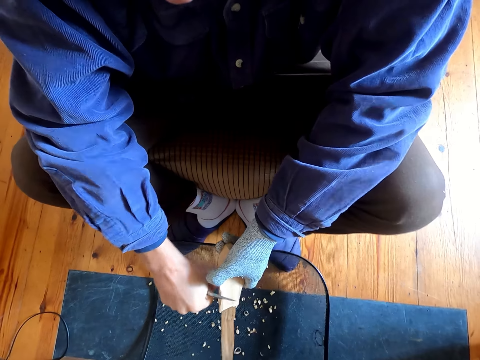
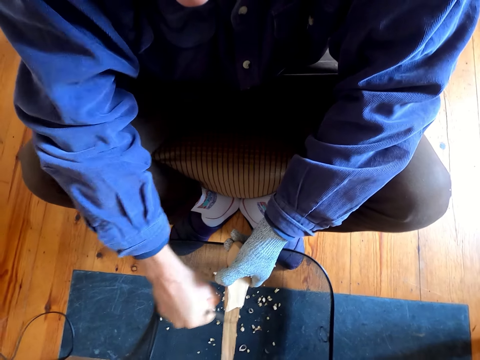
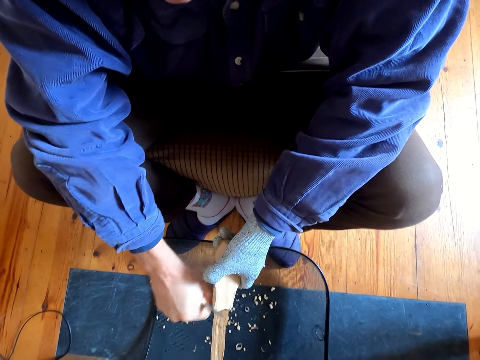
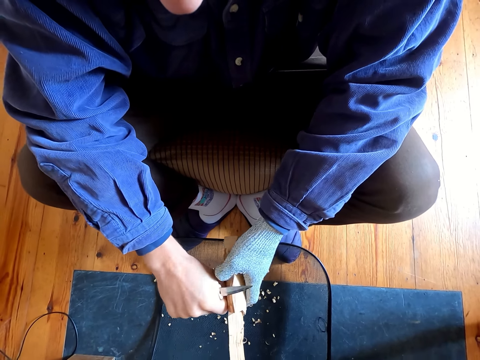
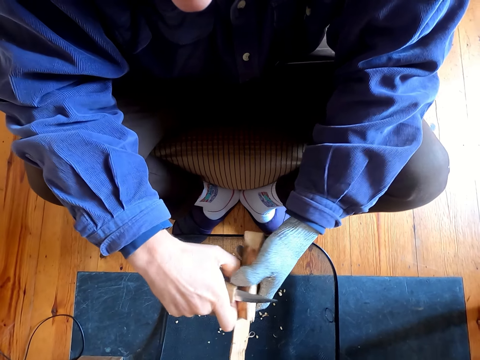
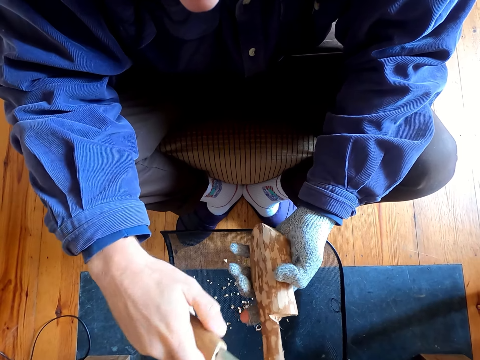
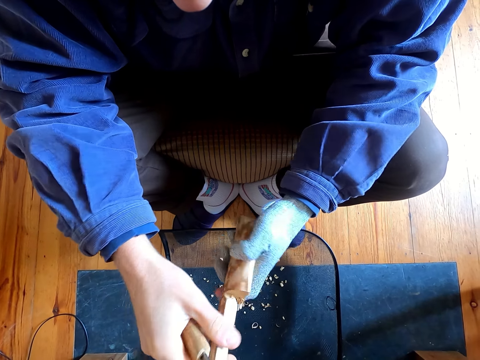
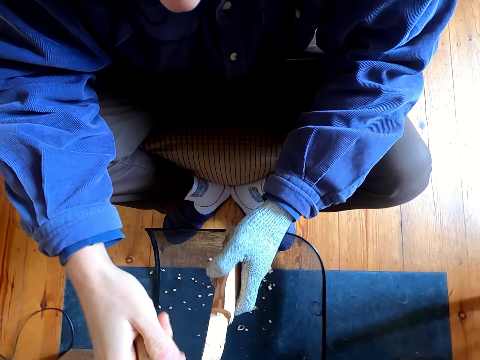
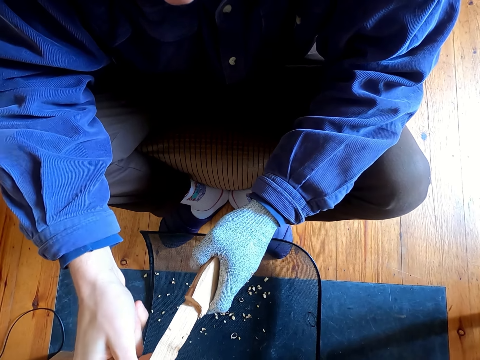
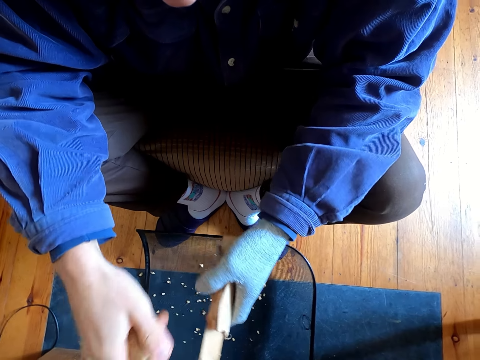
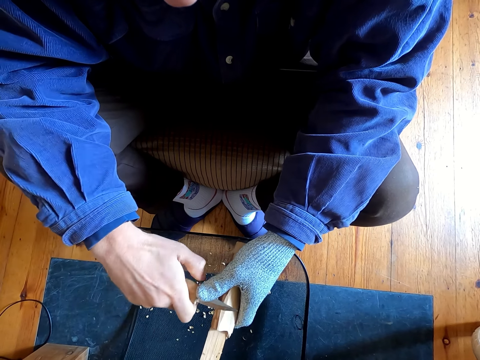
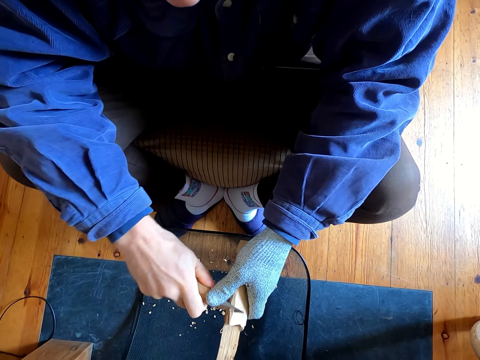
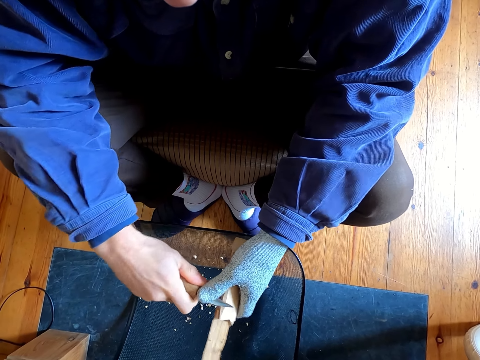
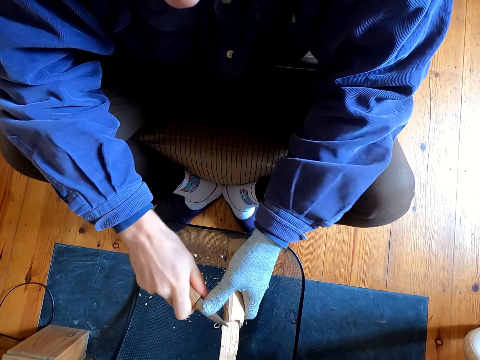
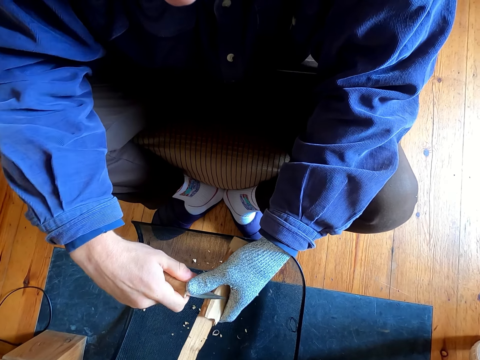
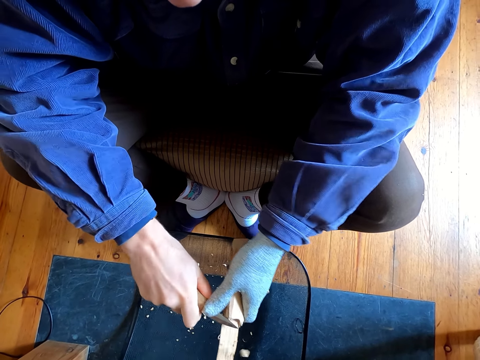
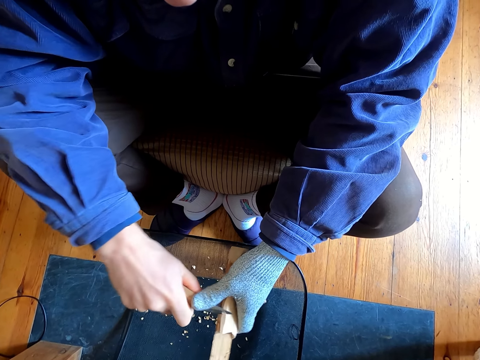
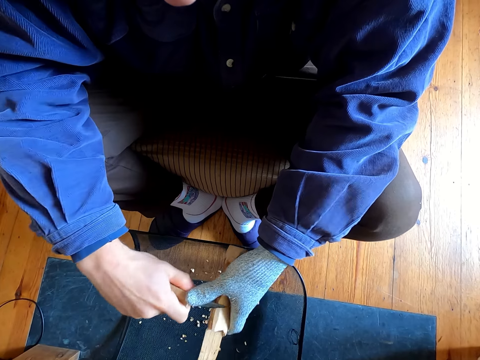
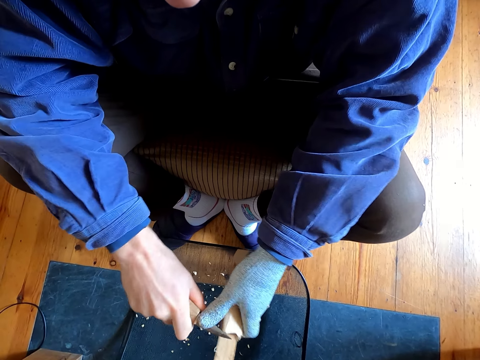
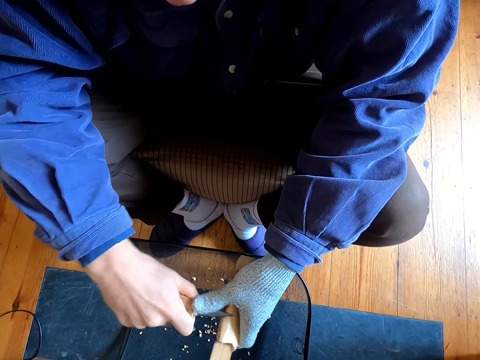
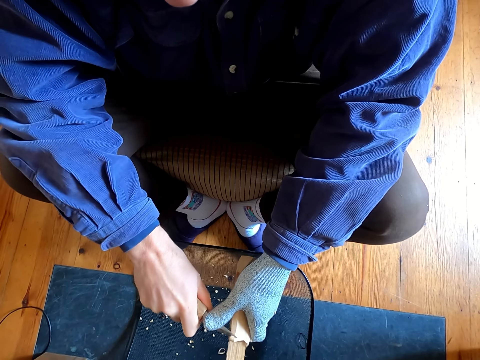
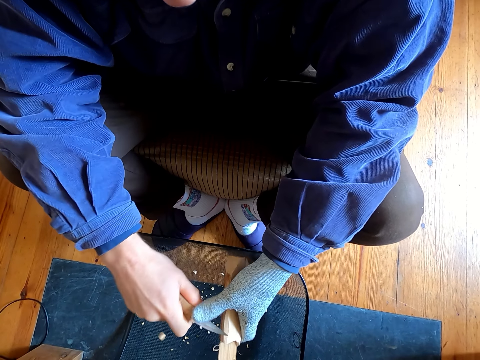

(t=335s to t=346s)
The camera wearer touches the wood. They remove the outer layer of the wood with a knife.

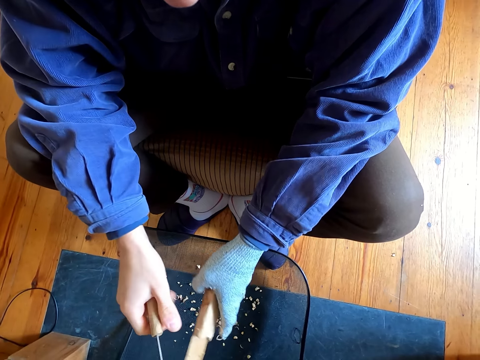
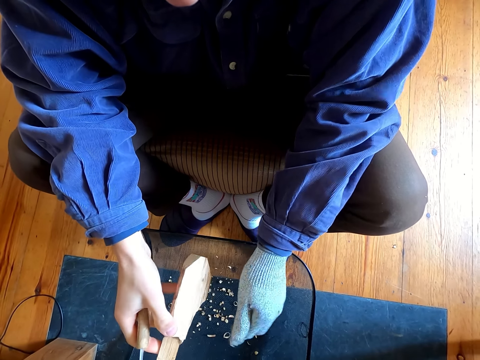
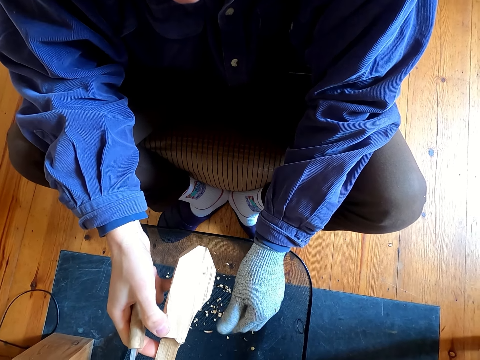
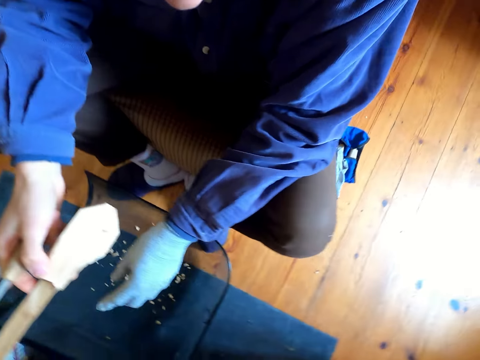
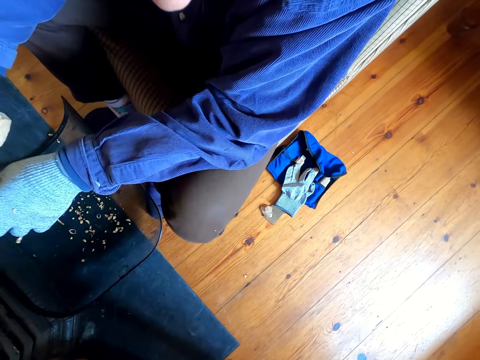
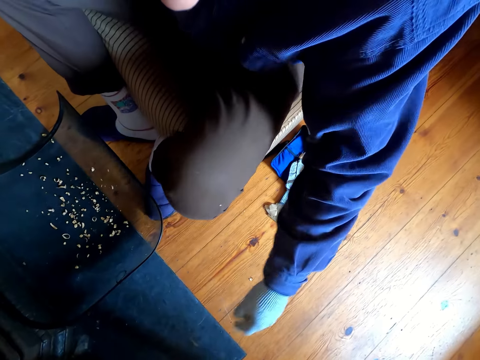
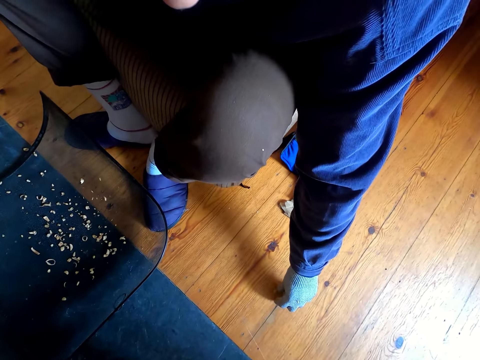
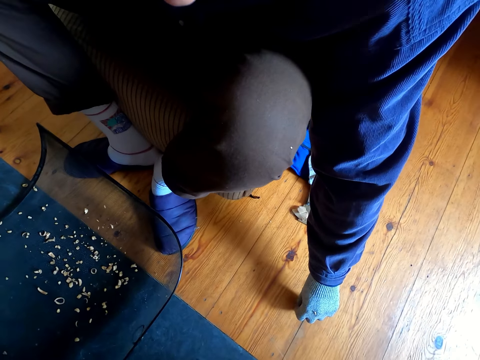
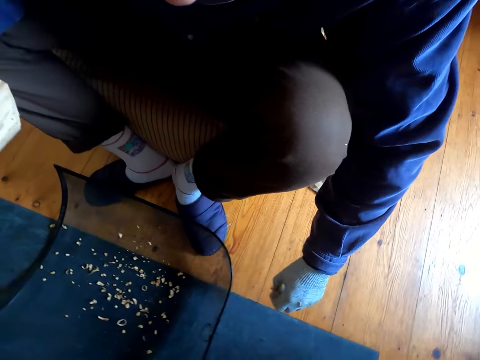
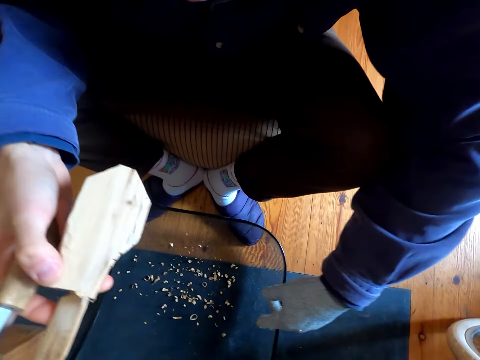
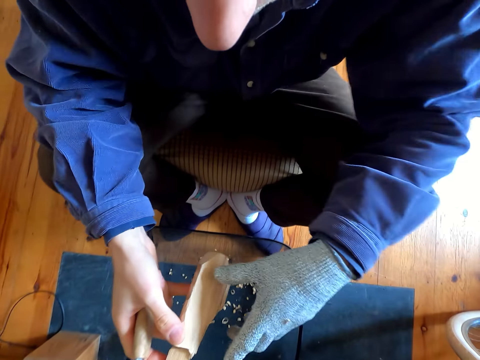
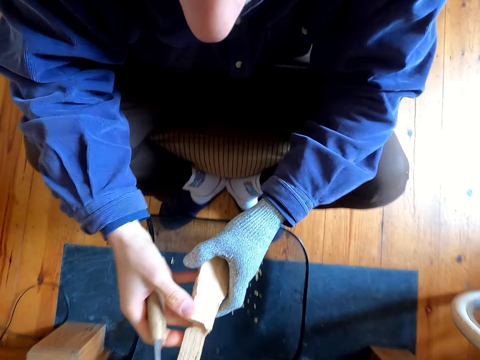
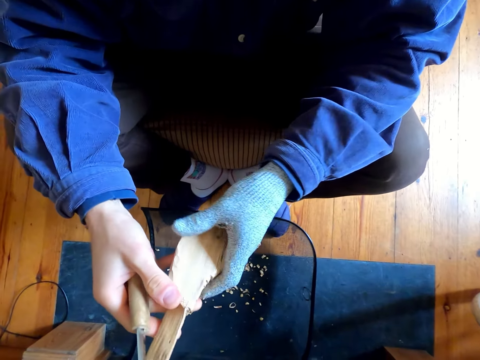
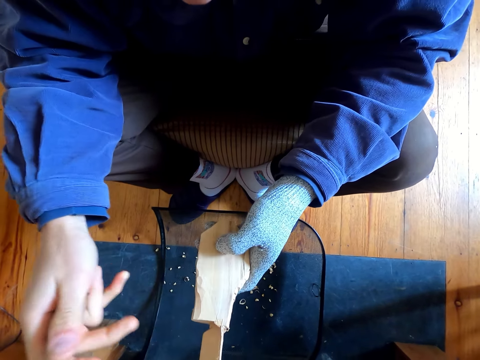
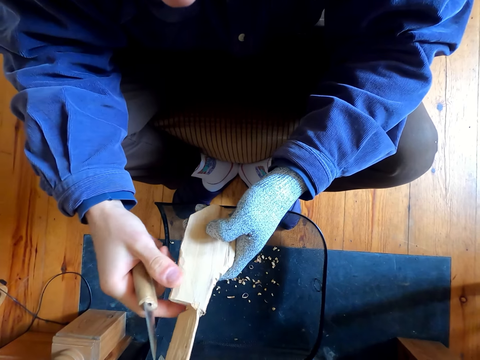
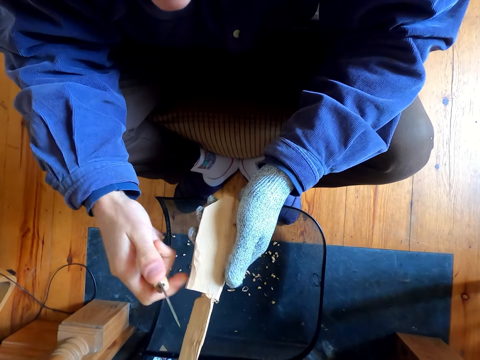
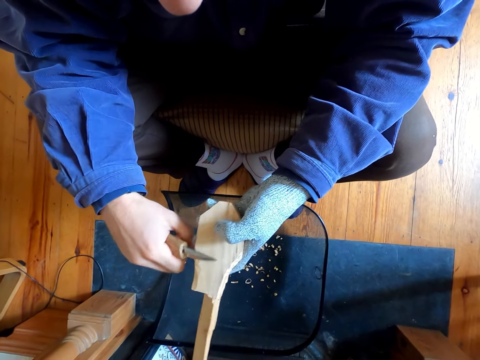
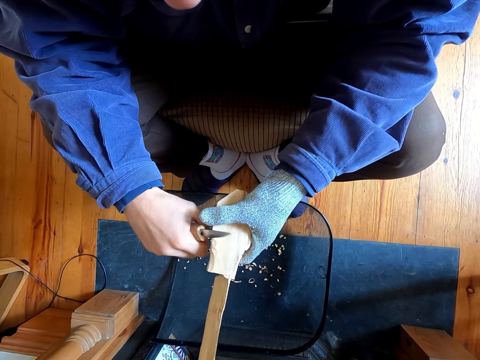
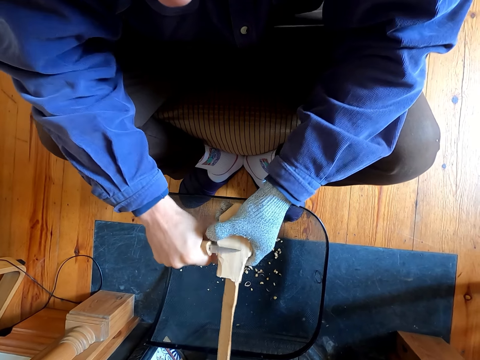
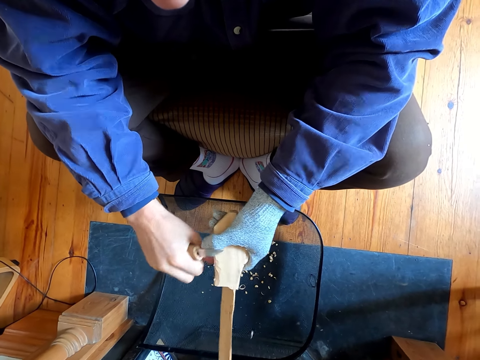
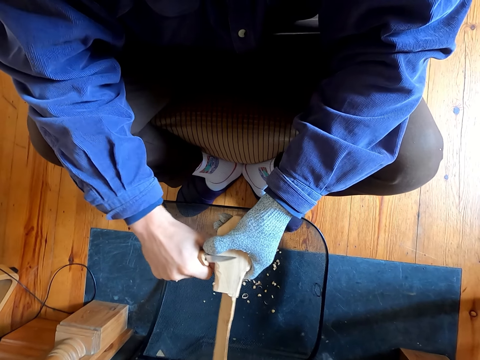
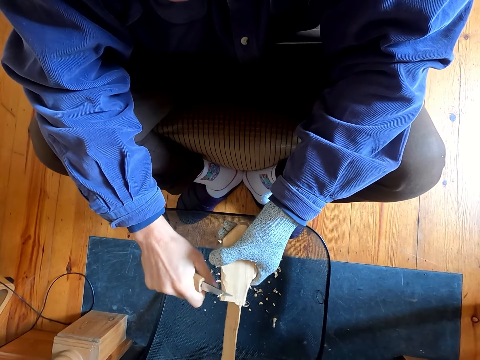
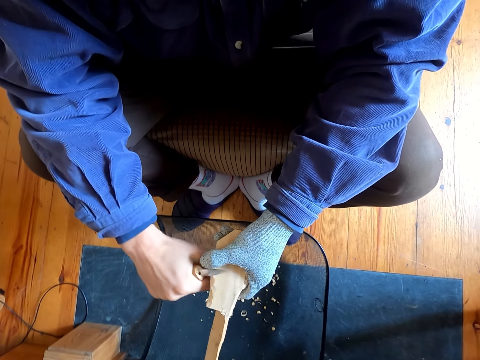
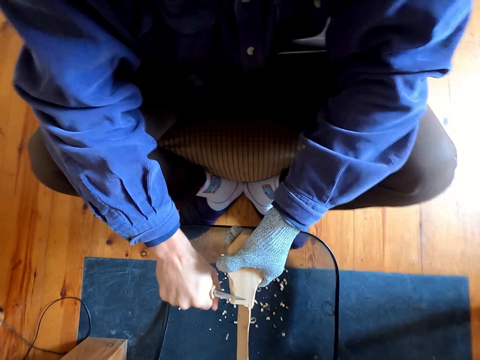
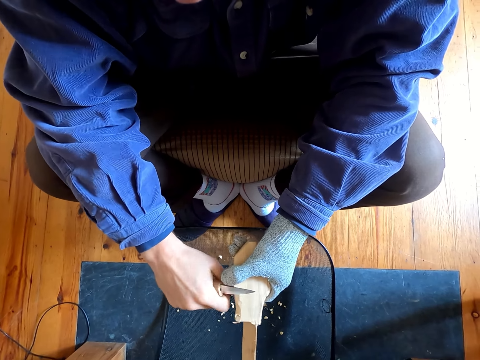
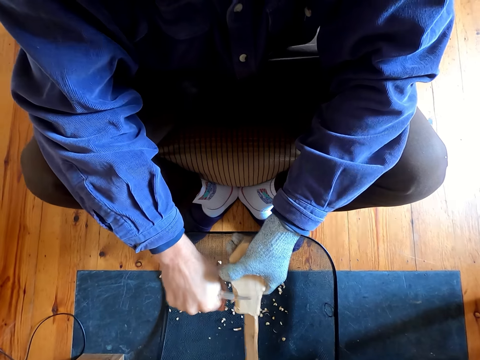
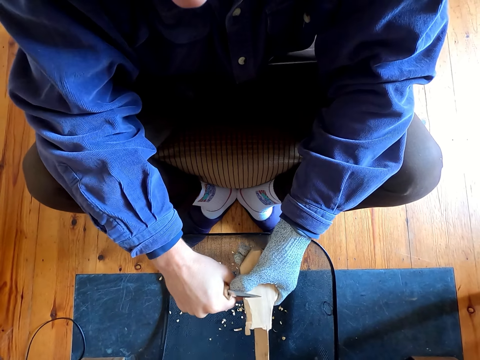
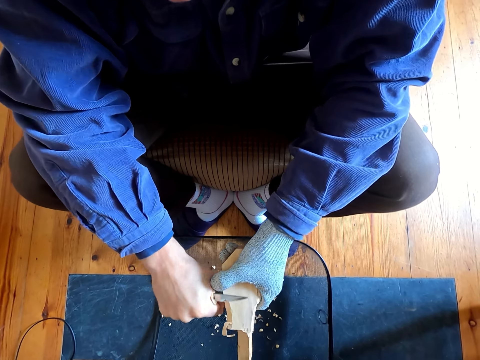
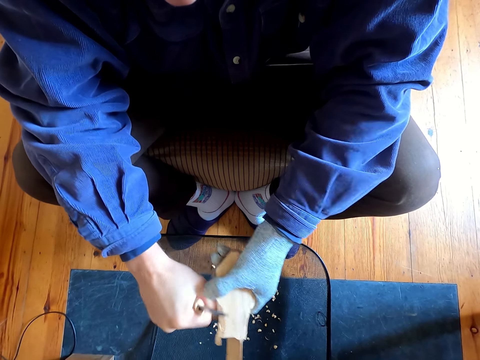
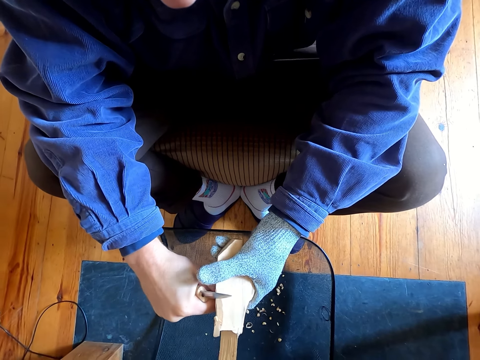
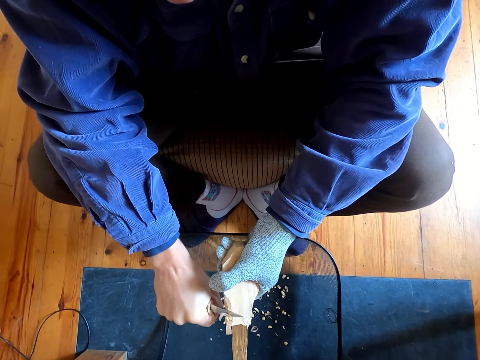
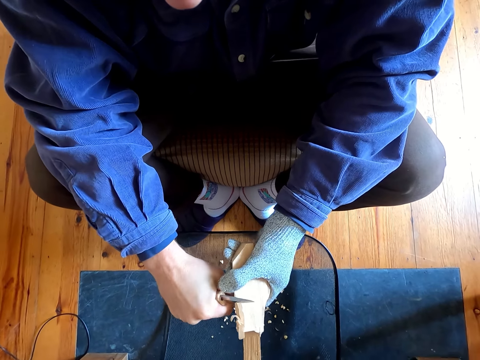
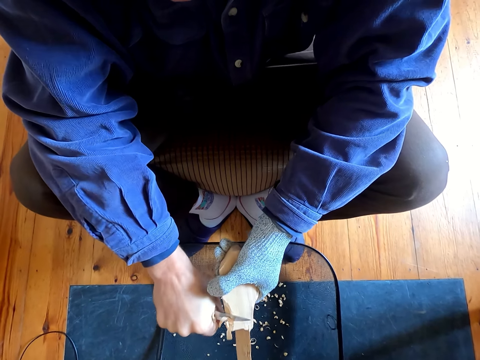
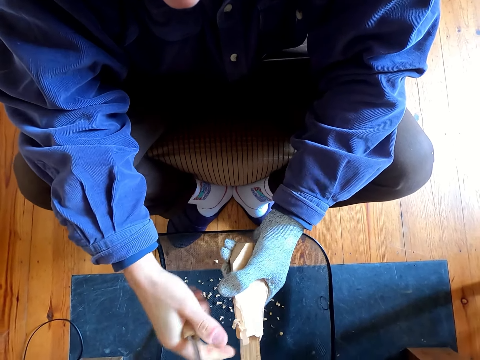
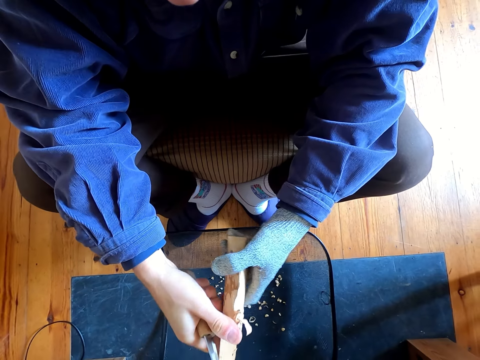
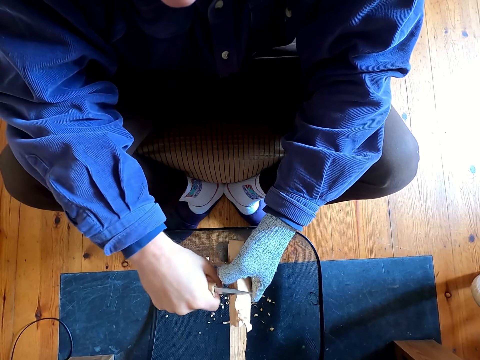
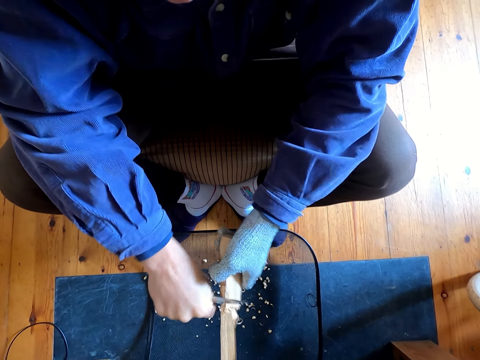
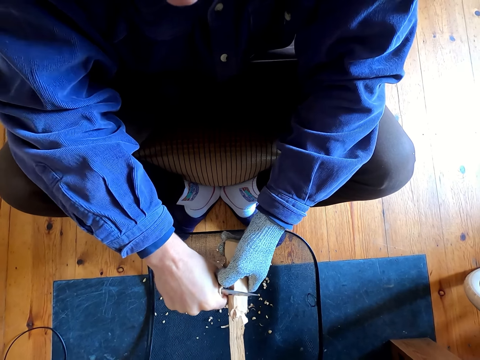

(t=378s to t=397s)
The camera wearer removes the wood waste. He stares at the wood. He picks something on the floor. He throws something in the bowl. He touches the wood on his hands. He removes the outer layer of the wood with a knife. He cuts the wood with the knife.
